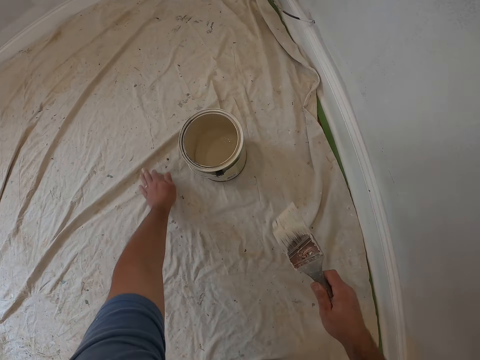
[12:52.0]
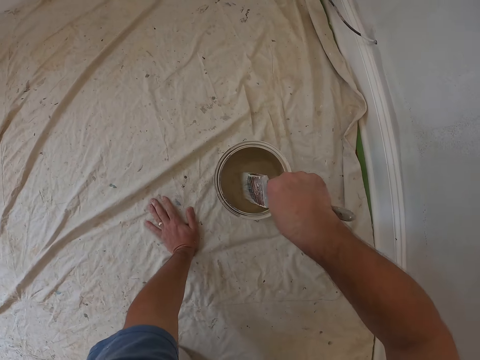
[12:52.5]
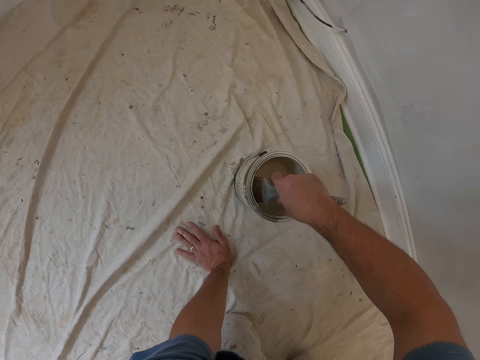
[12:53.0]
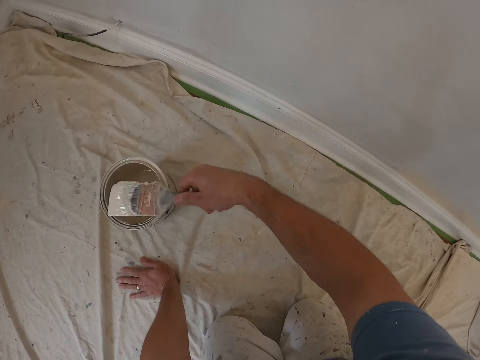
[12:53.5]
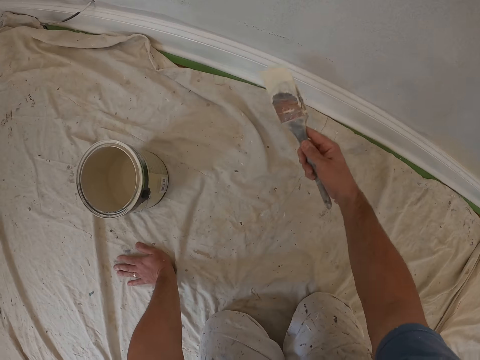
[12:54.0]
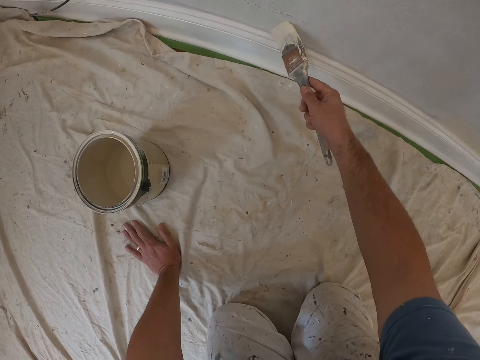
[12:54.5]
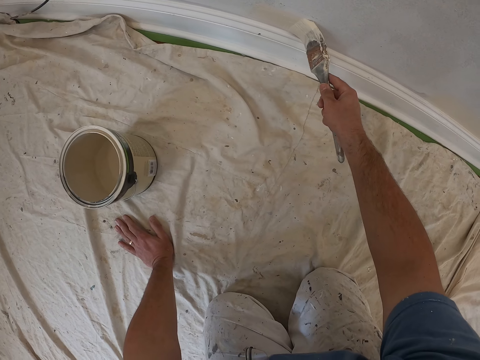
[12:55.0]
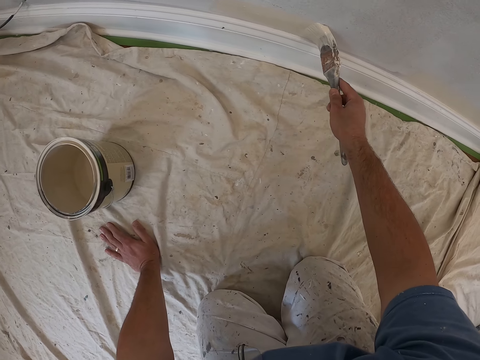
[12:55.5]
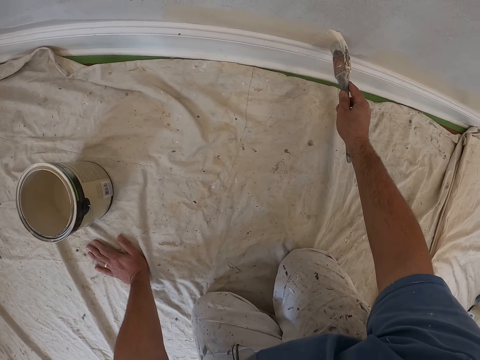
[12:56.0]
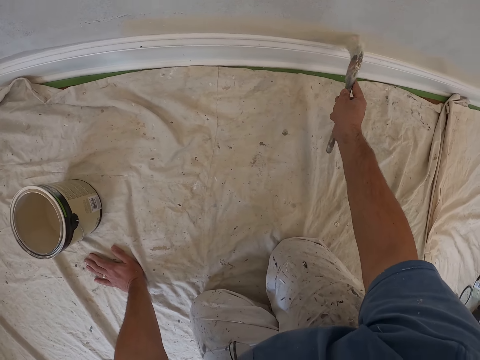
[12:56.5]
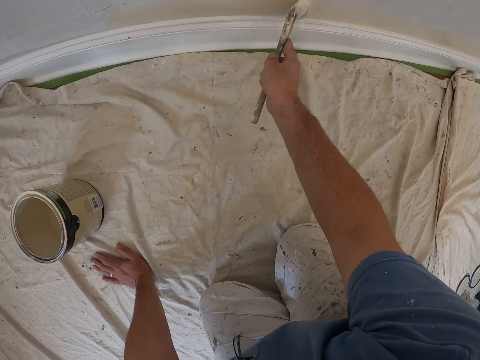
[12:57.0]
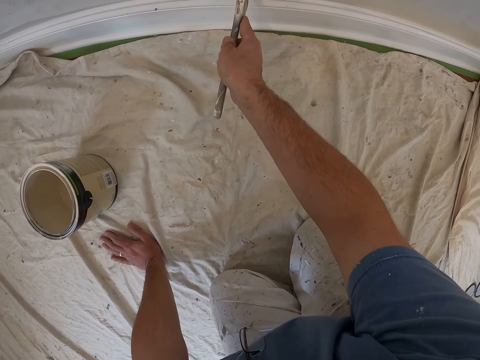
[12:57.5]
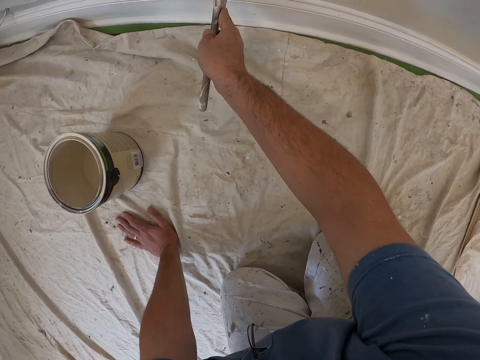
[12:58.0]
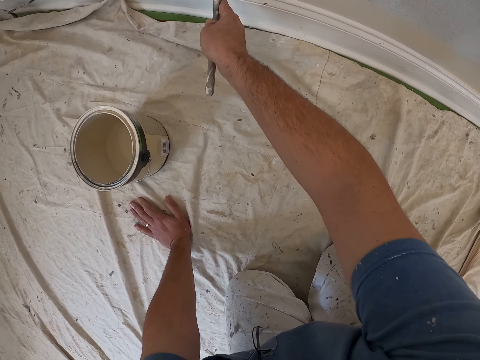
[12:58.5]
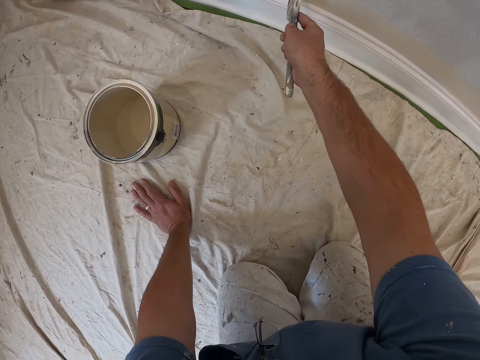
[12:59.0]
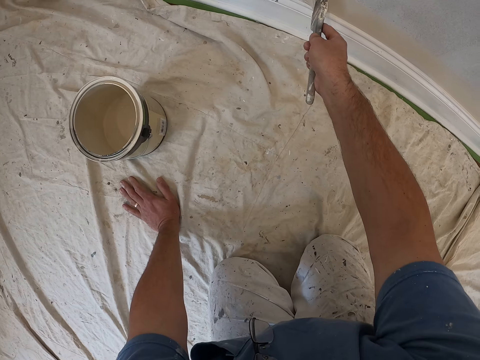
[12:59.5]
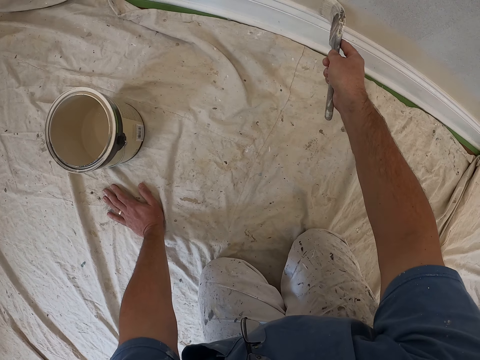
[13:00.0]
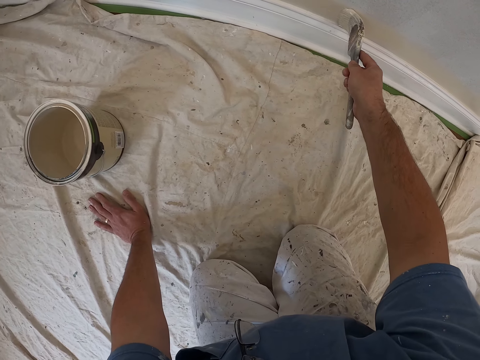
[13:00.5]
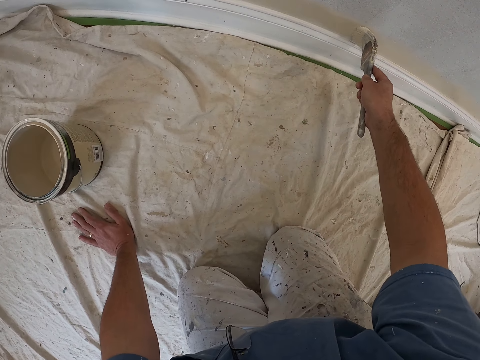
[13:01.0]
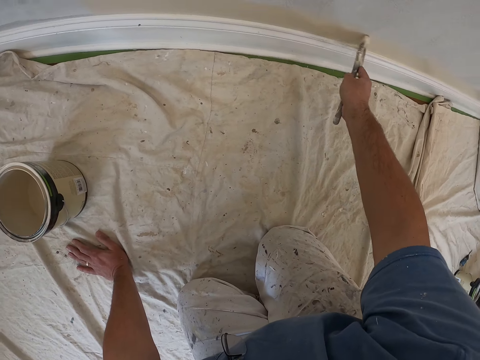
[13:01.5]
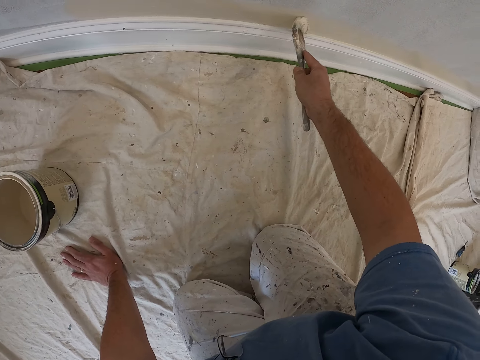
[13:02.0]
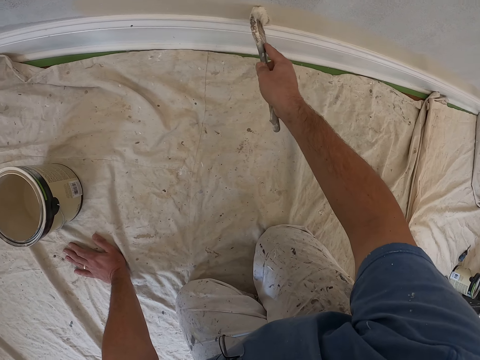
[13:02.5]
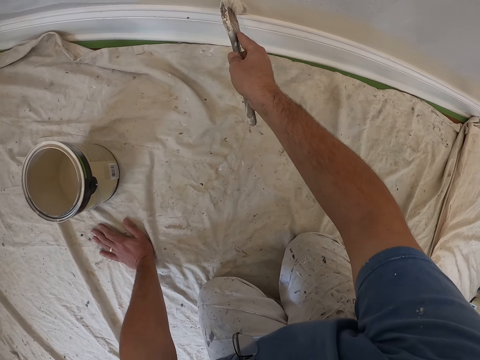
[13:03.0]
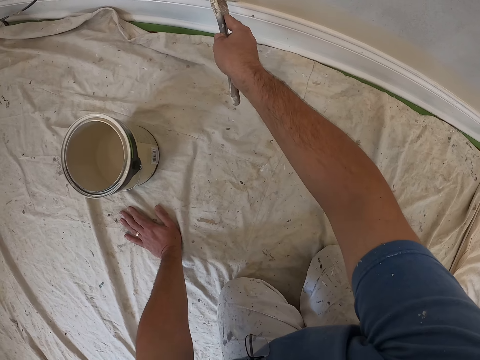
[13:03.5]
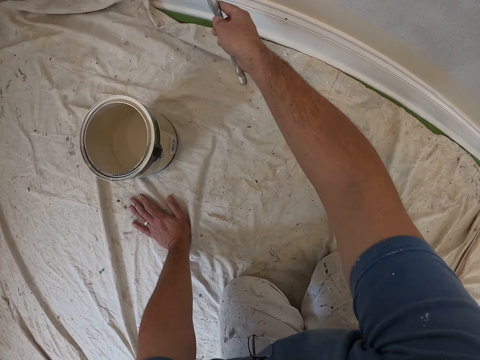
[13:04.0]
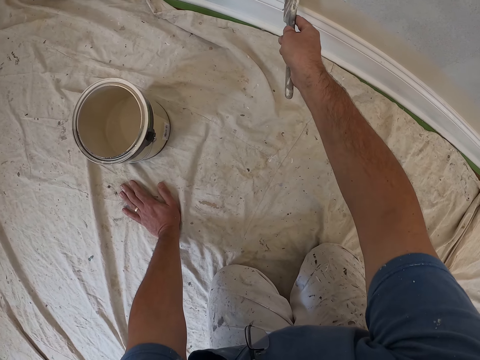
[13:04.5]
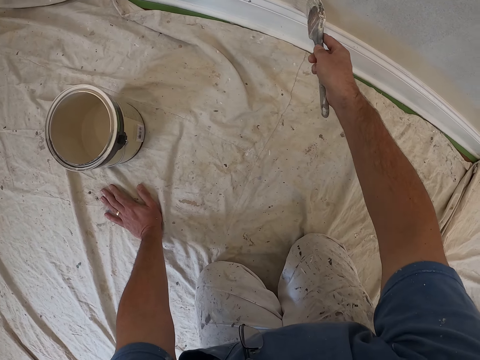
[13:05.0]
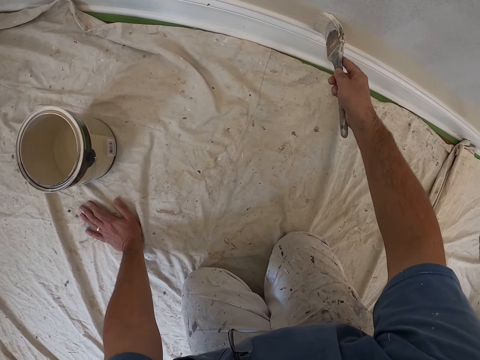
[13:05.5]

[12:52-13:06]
The camera wearer puts the paint can on the floor. They draw paint from the paint can with a paint brush. They paint the edge of the wall with the paint brush.

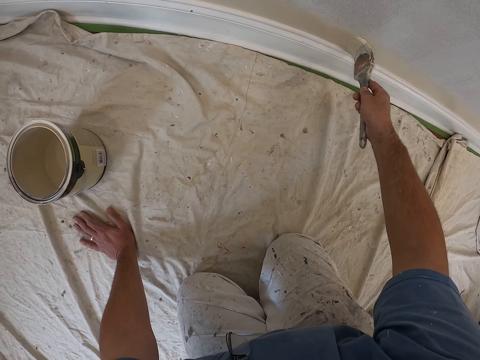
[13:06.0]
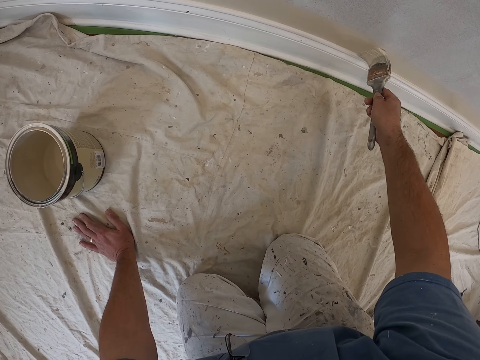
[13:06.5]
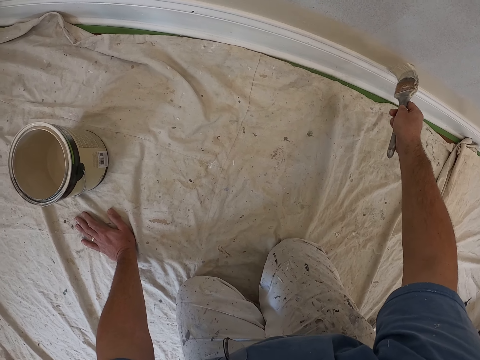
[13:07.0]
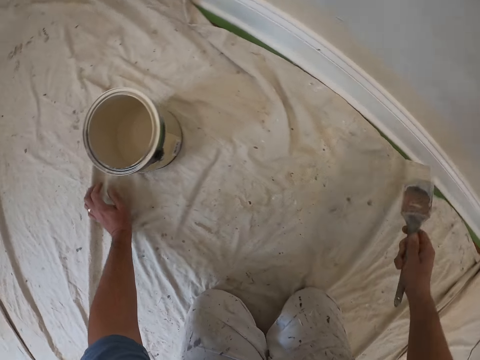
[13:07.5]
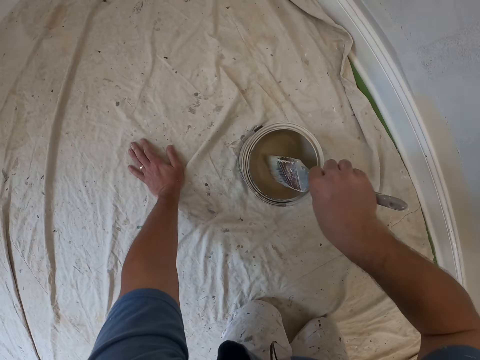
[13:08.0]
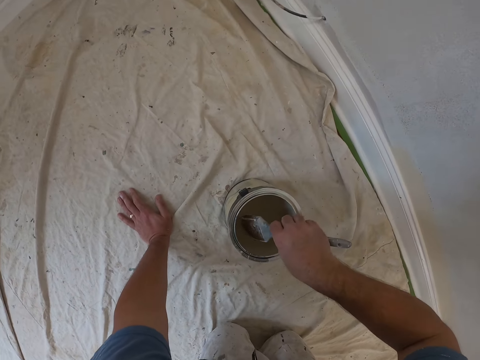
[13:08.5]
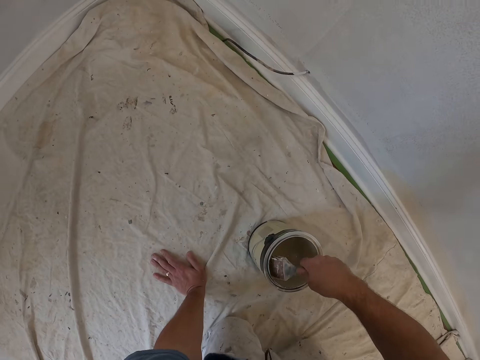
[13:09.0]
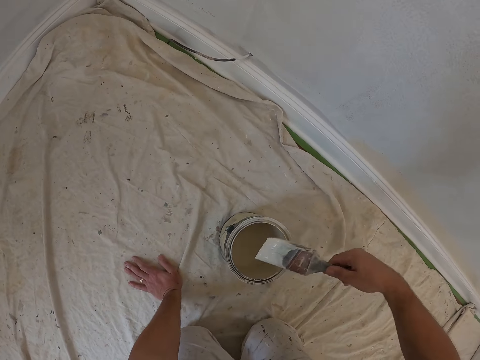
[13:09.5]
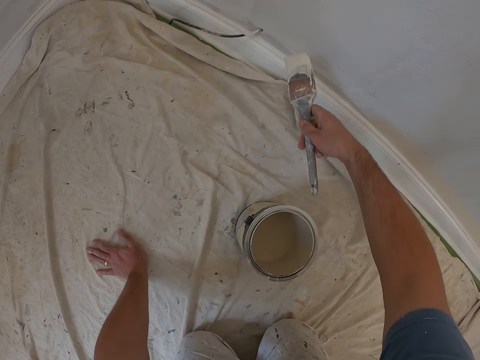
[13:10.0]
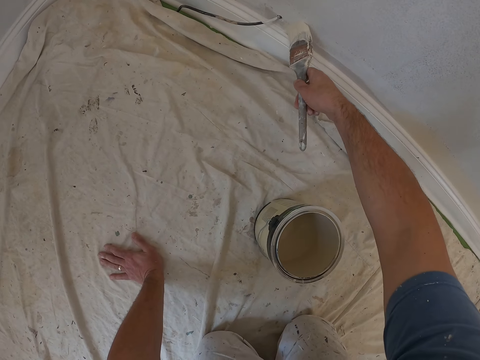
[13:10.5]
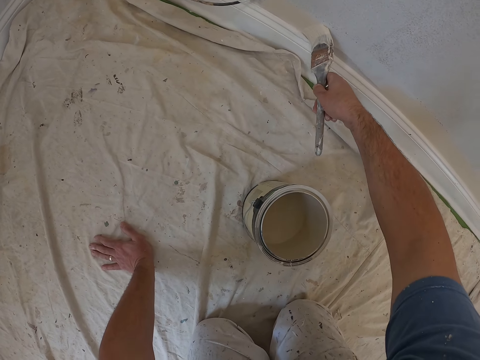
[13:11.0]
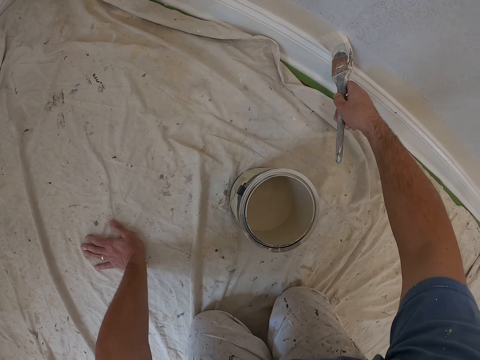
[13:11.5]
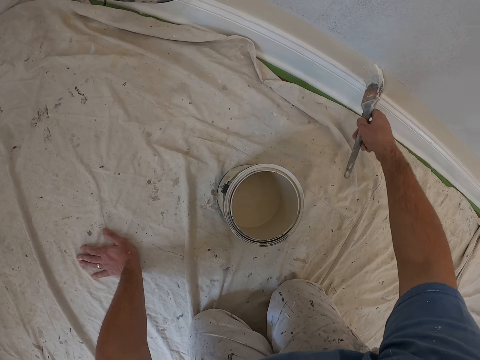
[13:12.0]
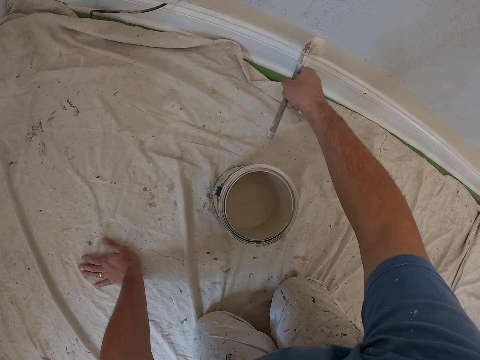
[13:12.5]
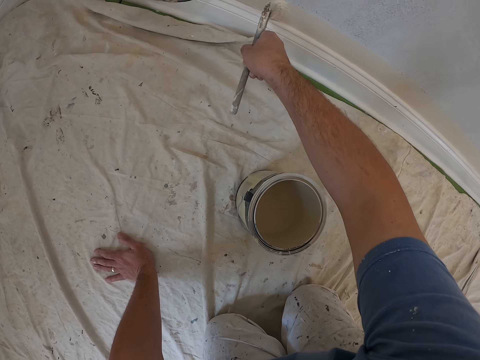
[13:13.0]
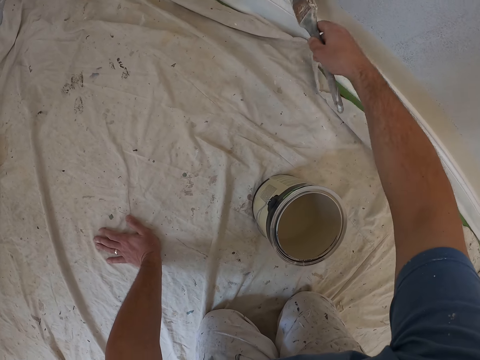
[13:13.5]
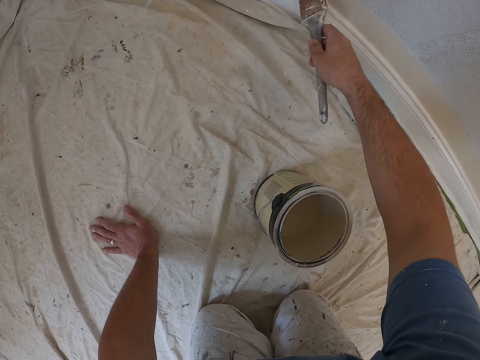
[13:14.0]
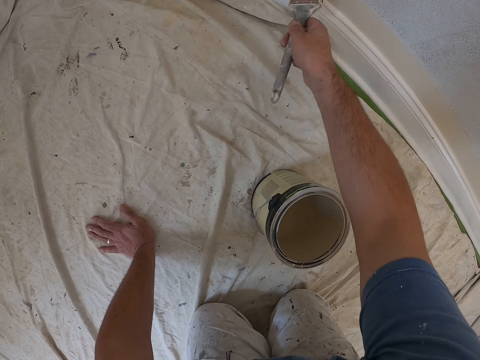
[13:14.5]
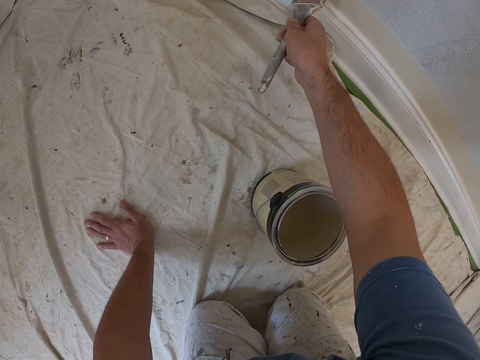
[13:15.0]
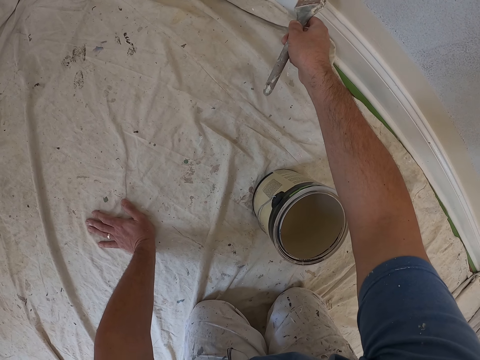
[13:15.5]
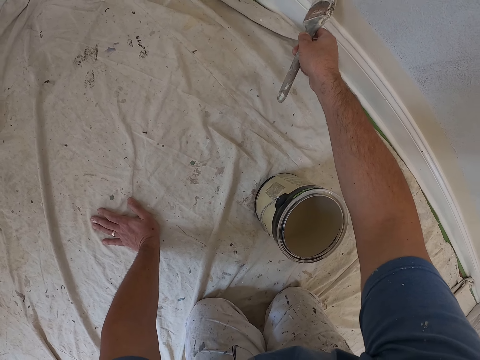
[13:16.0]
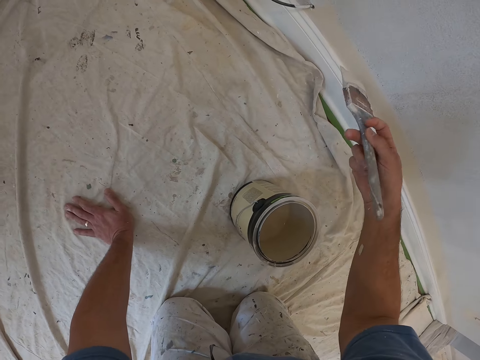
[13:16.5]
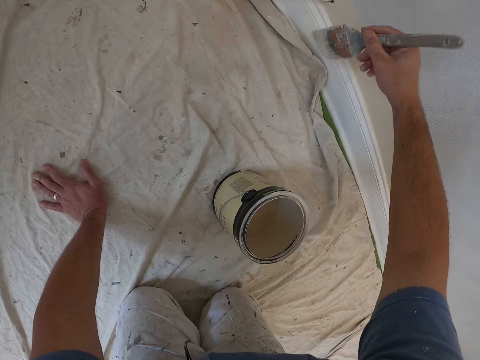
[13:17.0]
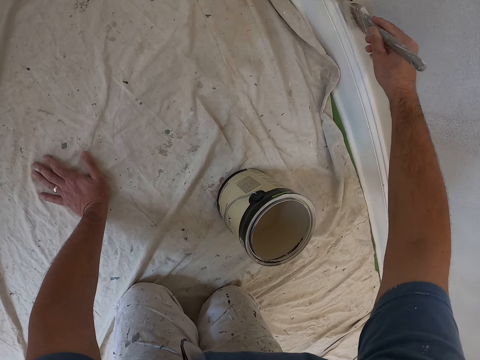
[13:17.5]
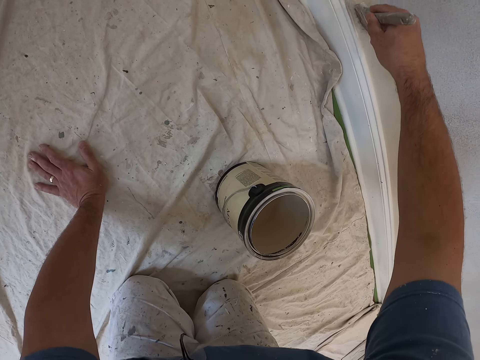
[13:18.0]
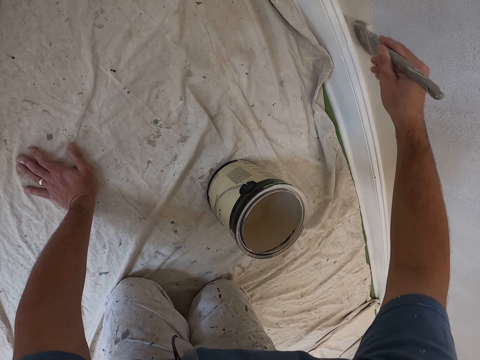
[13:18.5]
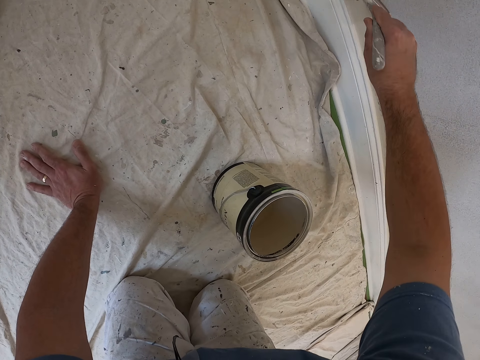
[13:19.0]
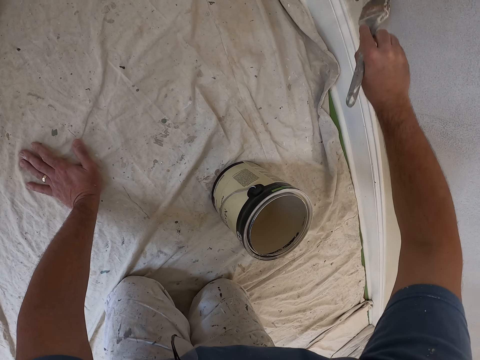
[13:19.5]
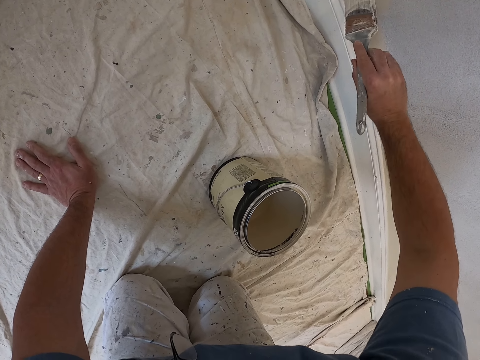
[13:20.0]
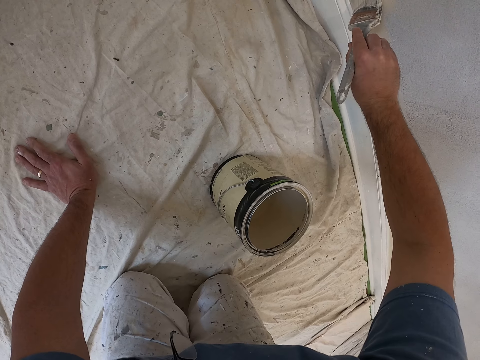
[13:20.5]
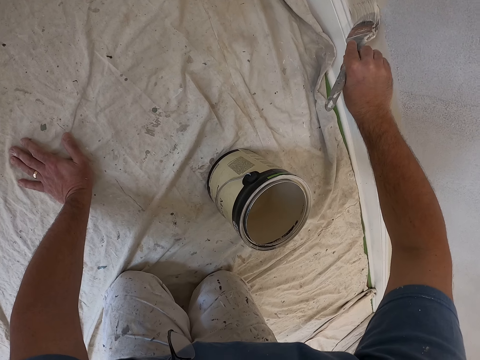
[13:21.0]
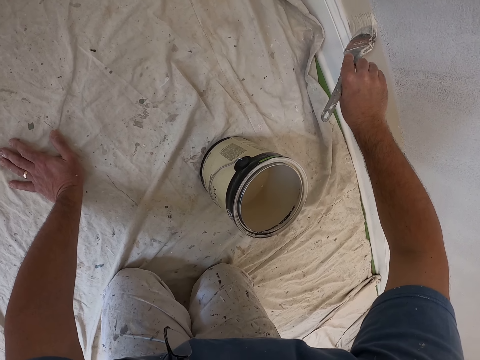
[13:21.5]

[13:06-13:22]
The camera wearer draws paint from the paint can with a paint brush. They paint the edge of the wall with the paint brush. They stop painting the wall. They paint the wall with the paint brush.
